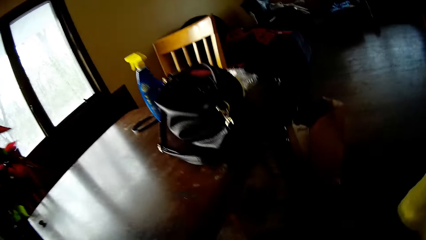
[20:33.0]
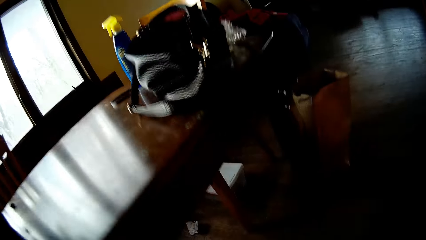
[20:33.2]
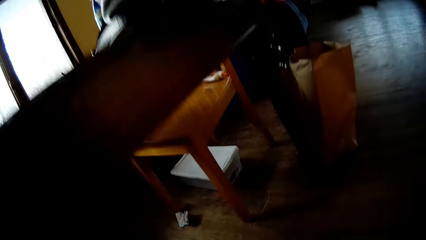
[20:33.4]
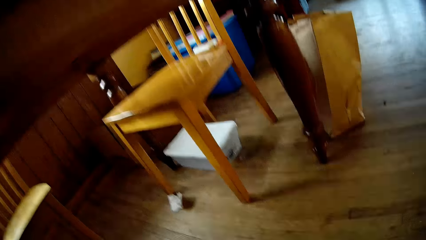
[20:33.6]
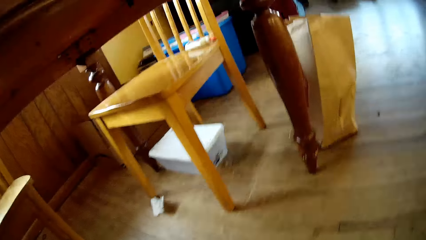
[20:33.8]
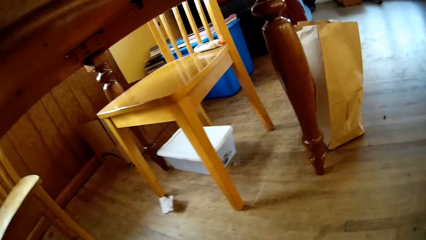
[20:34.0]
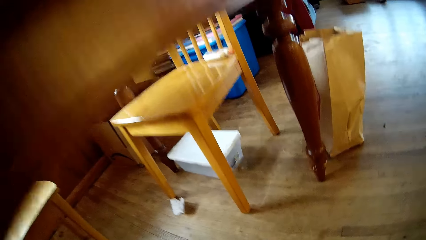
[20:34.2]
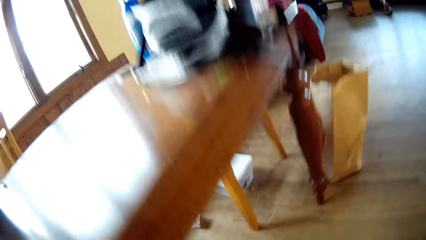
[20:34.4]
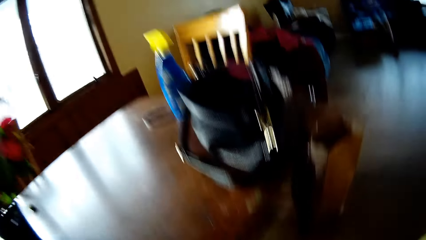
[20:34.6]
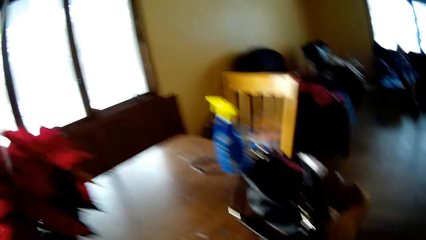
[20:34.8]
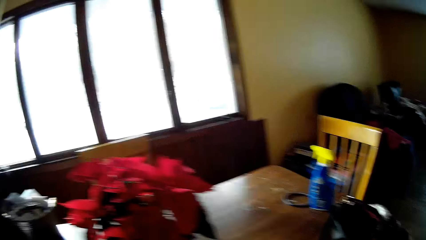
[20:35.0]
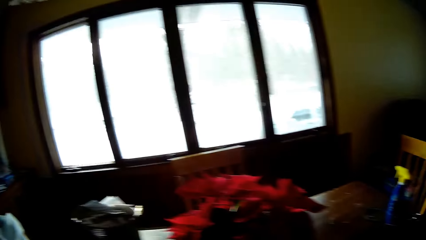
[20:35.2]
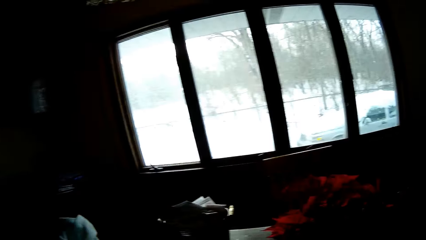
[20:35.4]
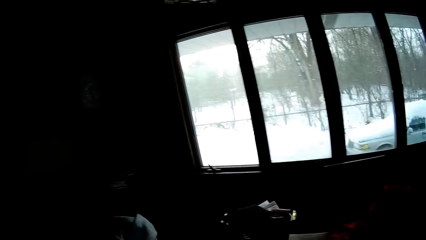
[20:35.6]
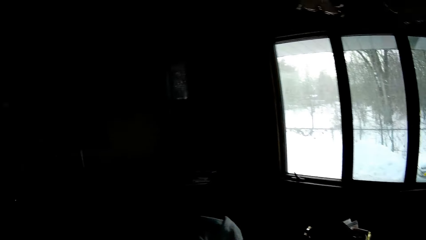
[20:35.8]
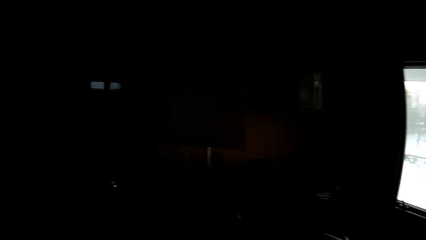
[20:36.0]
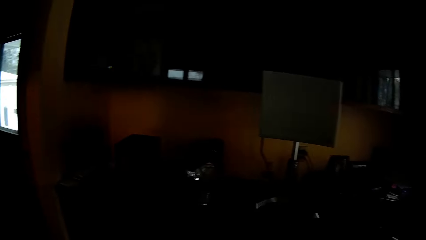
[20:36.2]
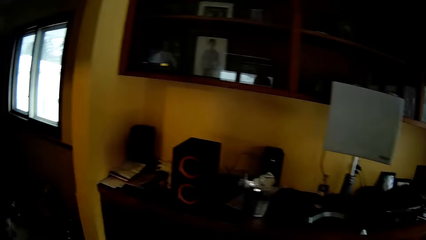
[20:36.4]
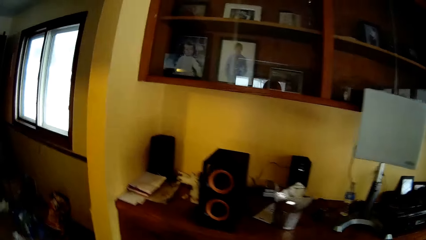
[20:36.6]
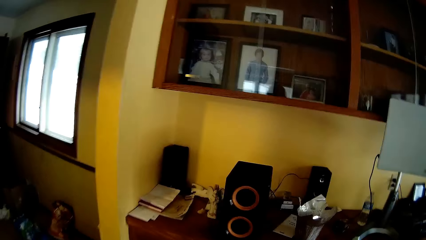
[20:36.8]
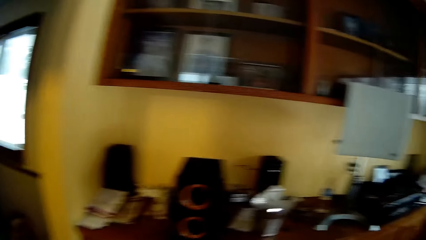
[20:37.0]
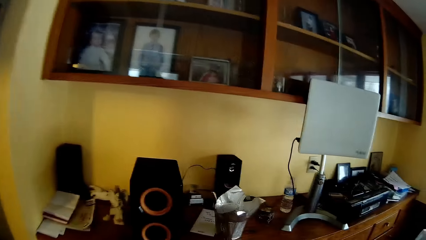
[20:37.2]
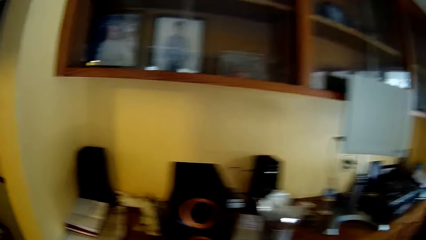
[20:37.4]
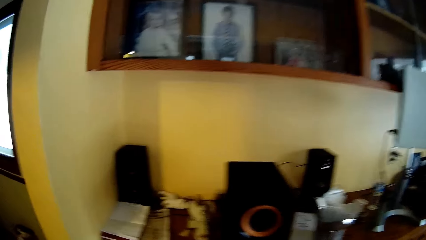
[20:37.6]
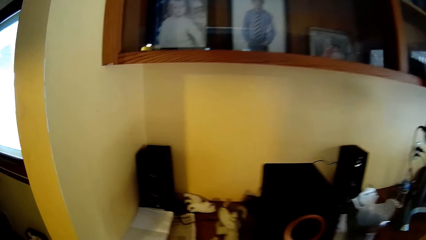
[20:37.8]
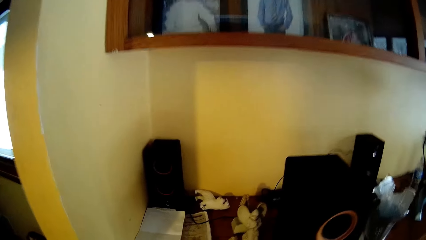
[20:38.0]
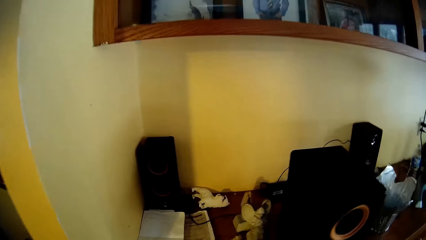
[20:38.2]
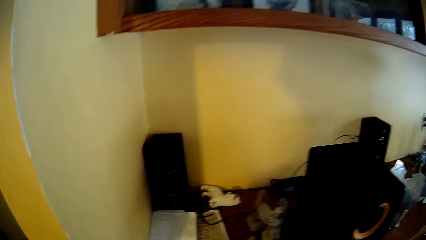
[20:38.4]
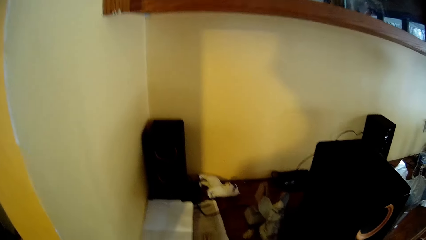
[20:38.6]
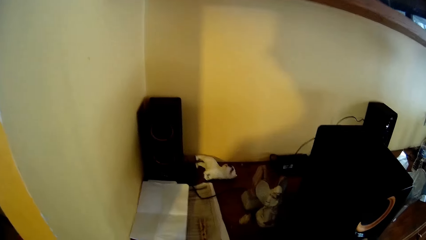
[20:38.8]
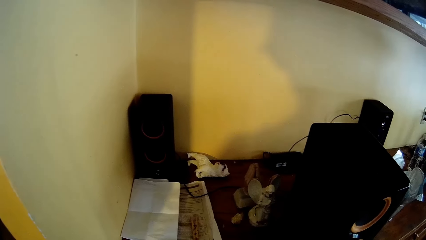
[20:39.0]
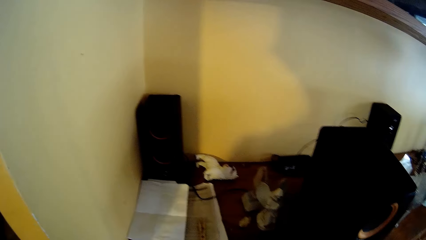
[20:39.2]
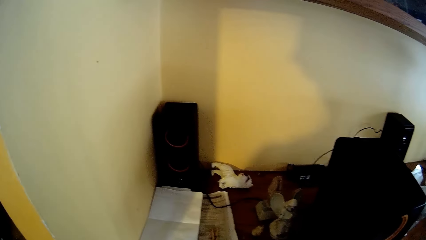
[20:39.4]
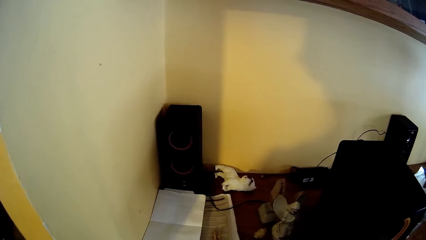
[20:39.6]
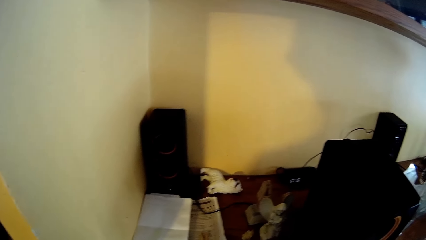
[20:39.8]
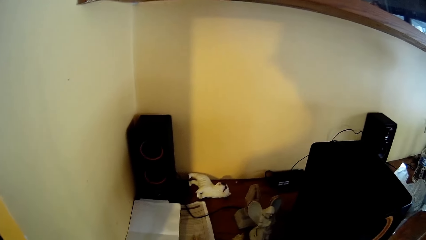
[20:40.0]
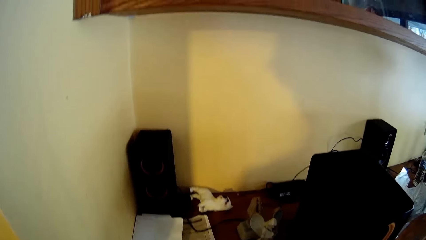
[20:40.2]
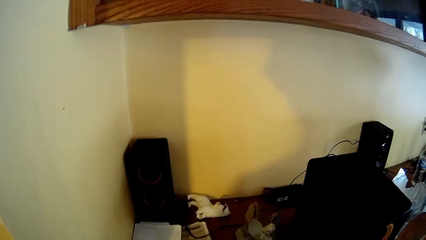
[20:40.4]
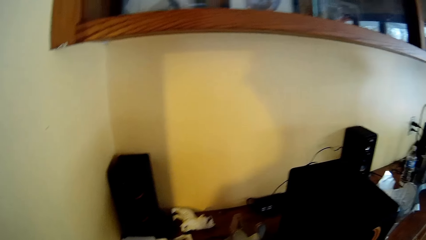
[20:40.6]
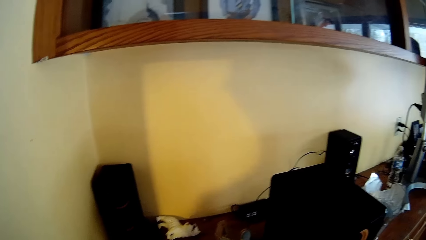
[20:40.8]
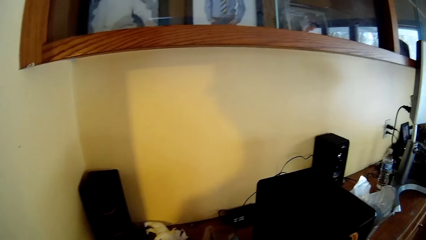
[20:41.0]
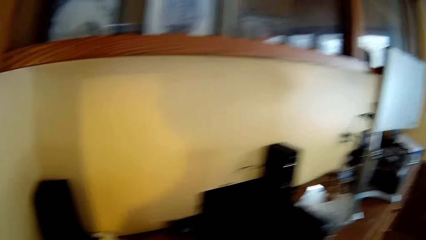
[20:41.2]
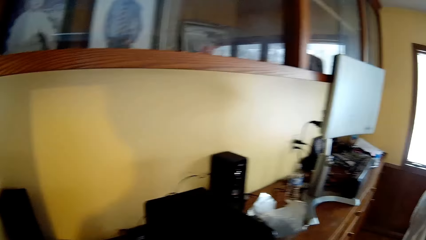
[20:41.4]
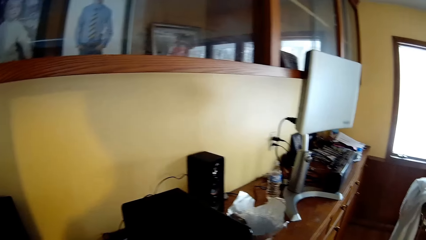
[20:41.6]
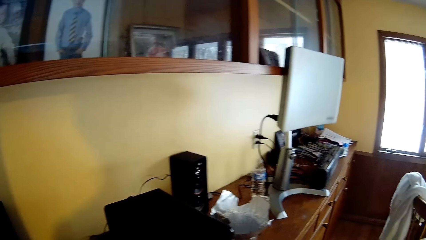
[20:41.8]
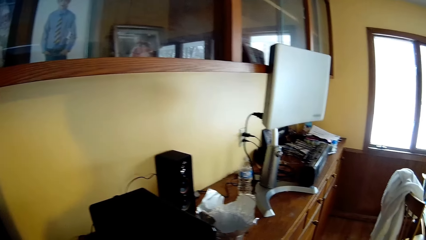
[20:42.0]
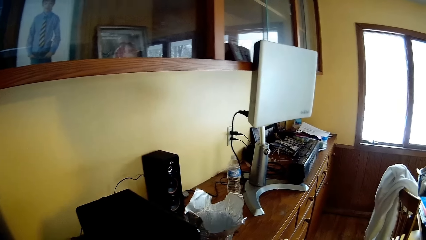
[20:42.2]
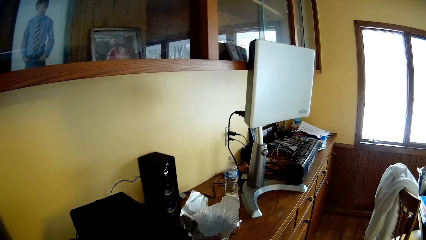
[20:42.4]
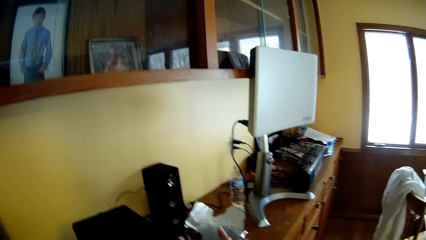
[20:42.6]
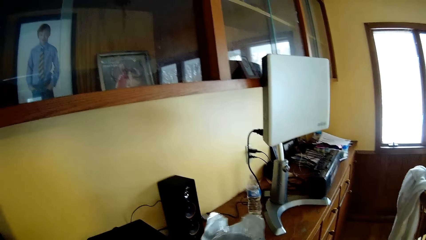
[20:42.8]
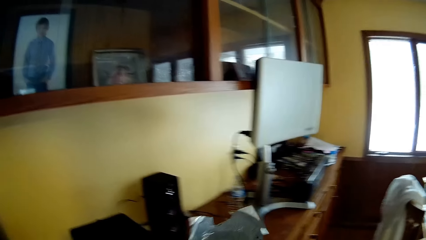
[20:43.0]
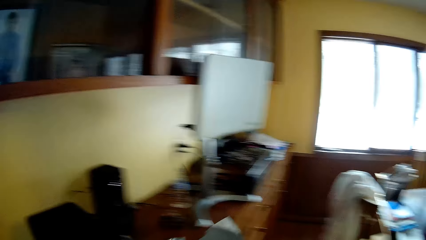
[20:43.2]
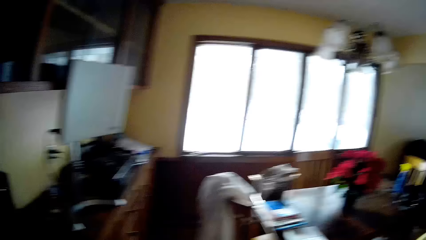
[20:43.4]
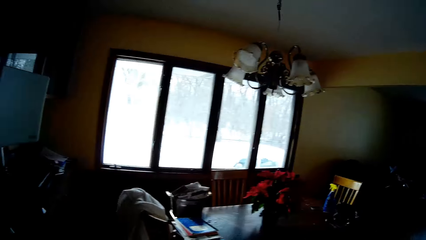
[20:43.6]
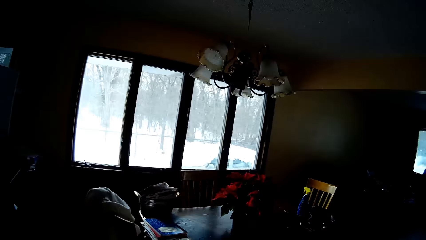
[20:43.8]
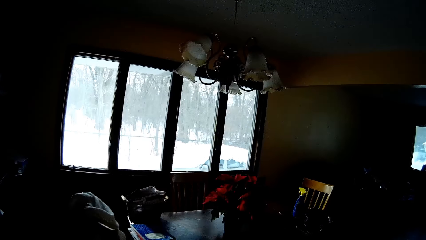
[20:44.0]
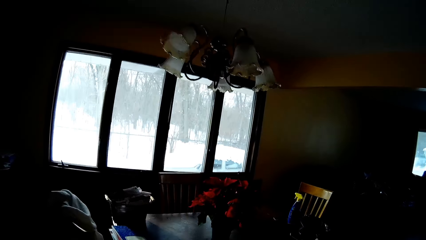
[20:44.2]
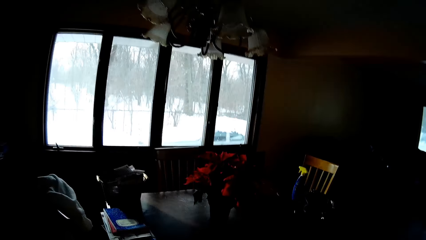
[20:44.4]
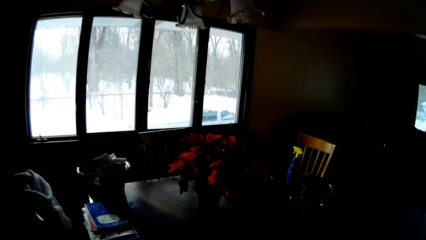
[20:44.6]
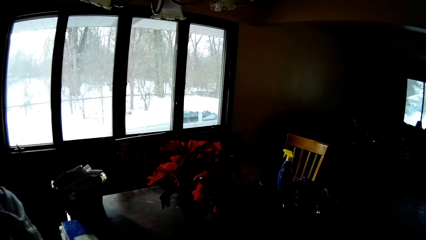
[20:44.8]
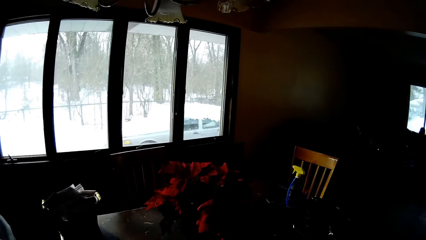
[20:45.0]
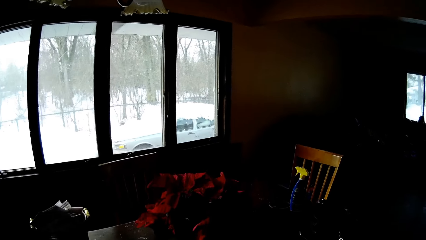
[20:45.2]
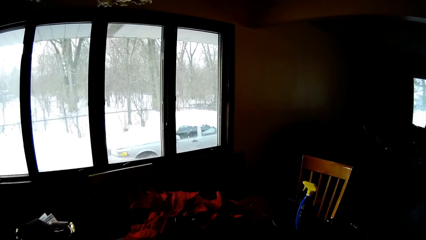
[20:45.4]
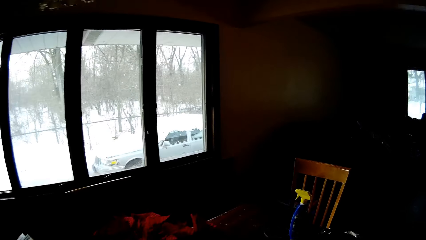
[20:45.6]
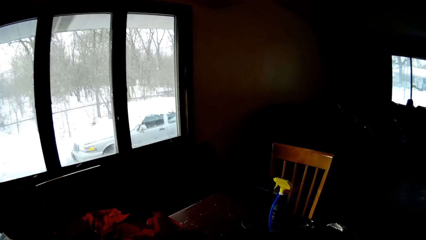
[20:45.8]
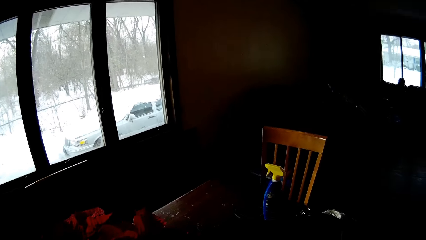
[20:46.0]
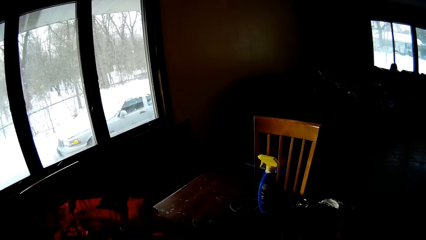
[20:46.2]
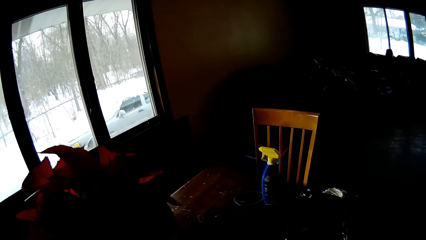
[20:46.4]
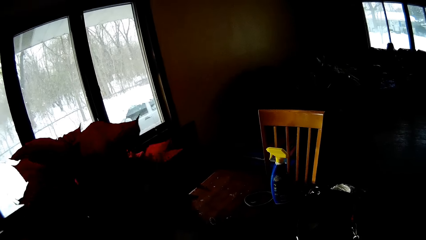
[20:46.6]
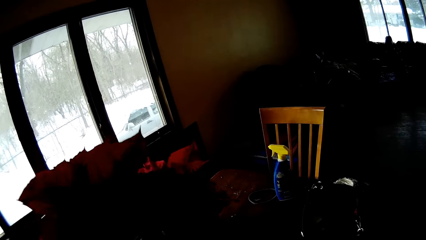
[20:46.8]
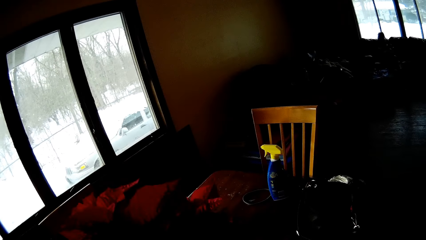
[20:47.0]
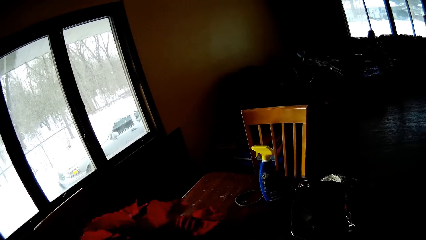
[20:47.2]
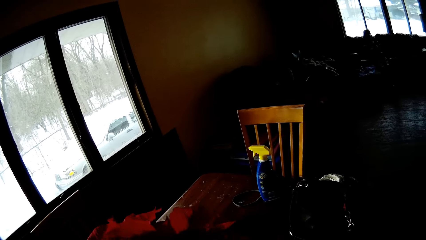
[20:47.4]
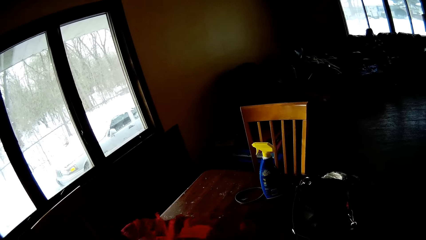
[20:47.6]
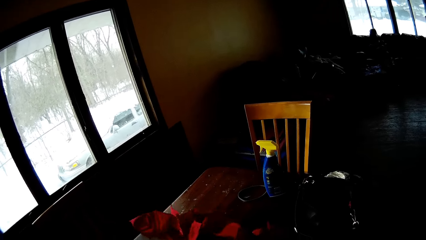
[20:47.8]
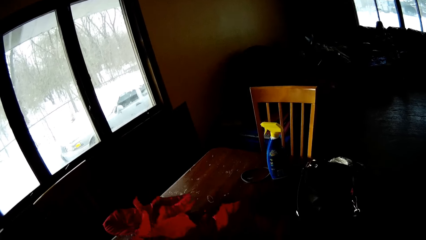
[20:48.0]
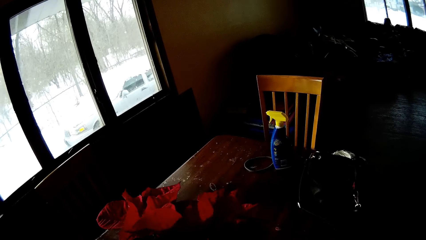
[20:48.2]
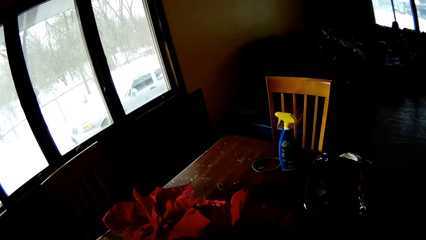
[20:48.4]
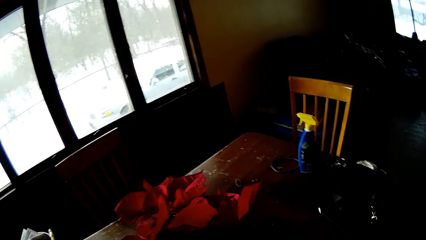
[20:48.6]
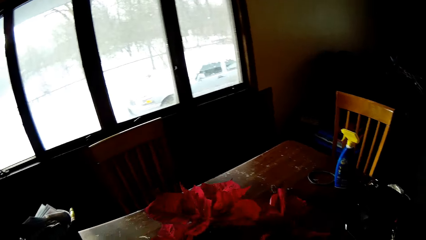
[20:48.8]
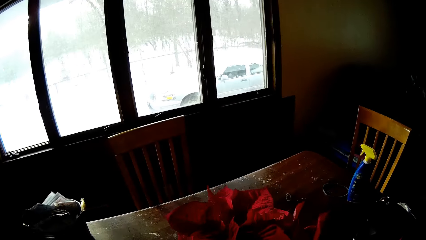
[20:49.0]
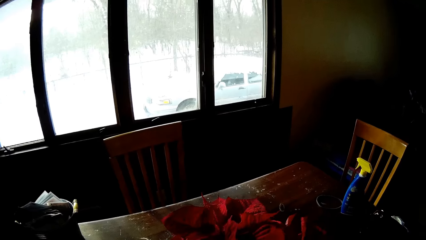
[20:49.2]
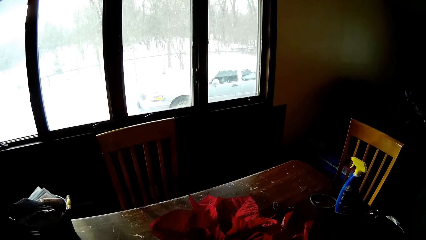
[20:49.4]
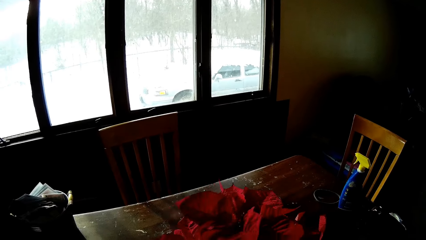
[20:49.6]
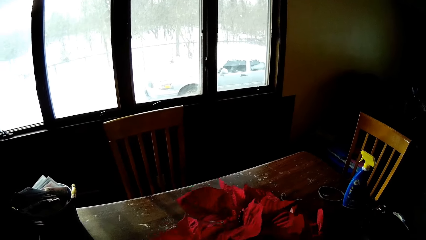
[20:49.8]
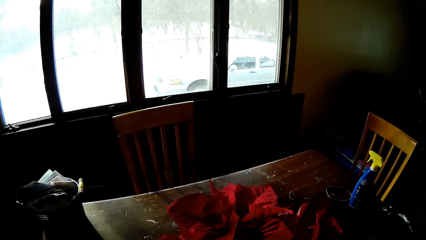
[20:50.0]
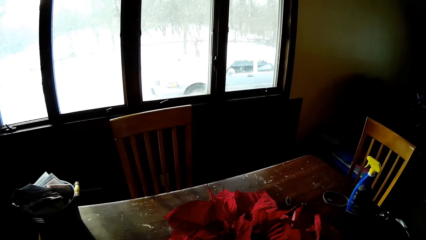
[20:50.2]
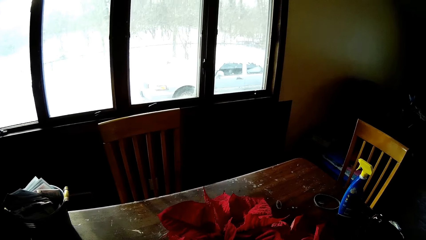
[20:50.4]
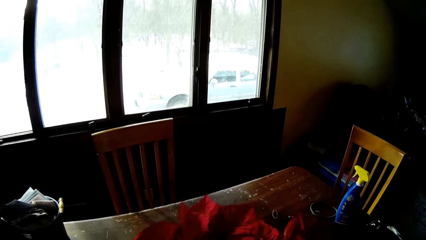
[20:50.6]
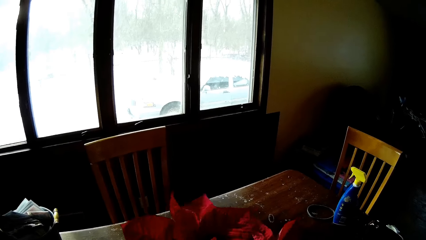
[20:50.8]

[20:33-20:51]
The camera wearer looks under the dining table. He looks at the chair under the table. He walks towards a chest drawer. He looks around. He looks at the speakers. He looks at the pictures. He picks up a paper on the chest drawer with his left hand. He walks to the dining table. He looks through the big window in the sitting room. He picks up a flower vase on the table with his right hand. He drops the flower vase on the table with his right hand. He shakes the flower vase with his right hand.
